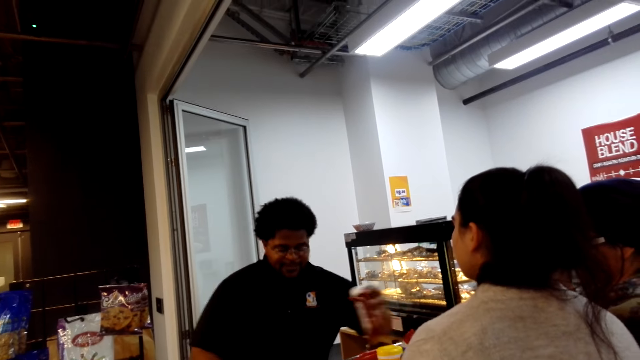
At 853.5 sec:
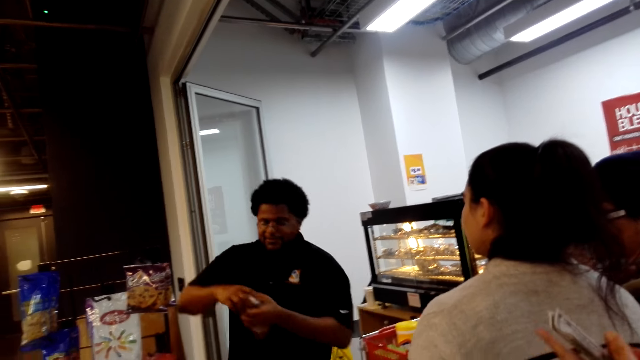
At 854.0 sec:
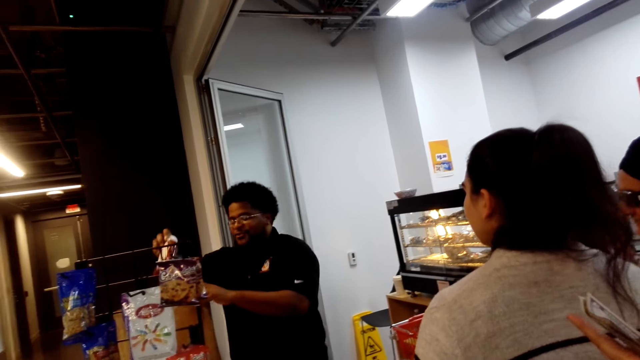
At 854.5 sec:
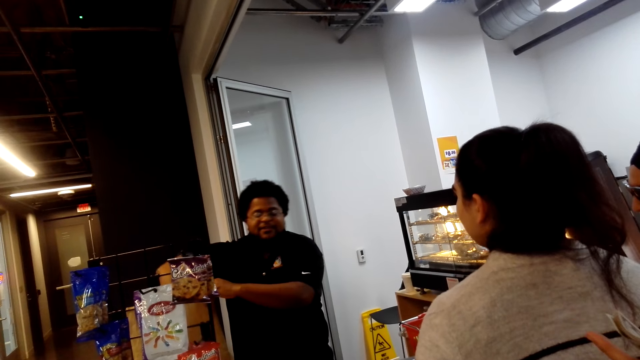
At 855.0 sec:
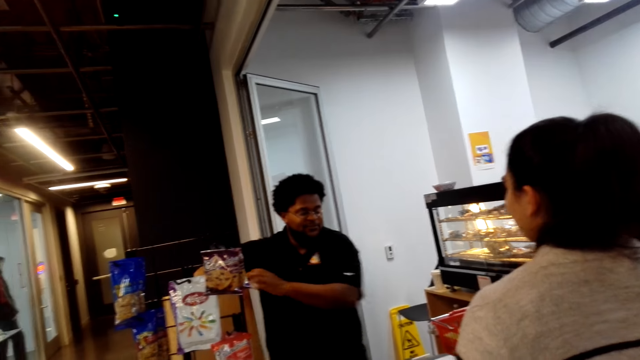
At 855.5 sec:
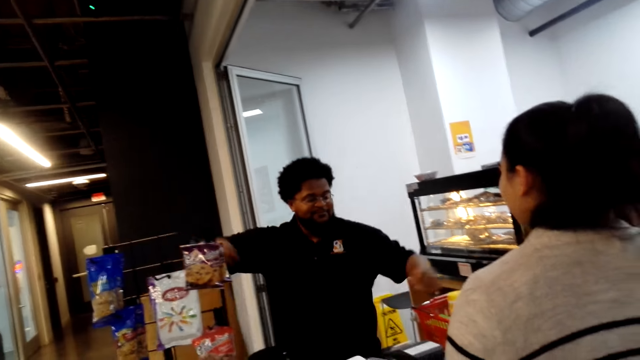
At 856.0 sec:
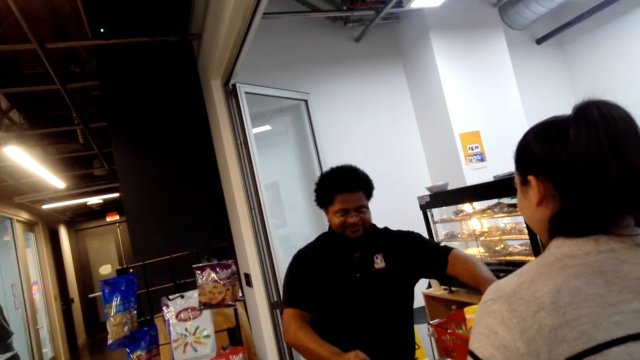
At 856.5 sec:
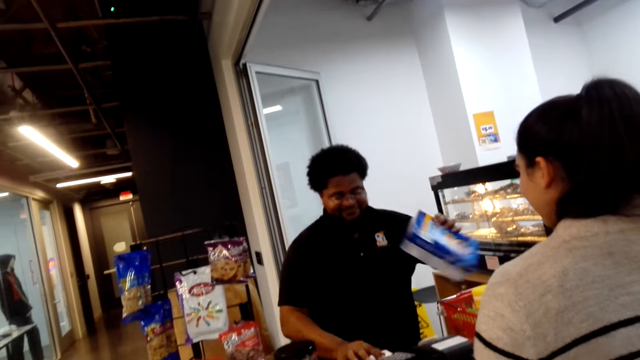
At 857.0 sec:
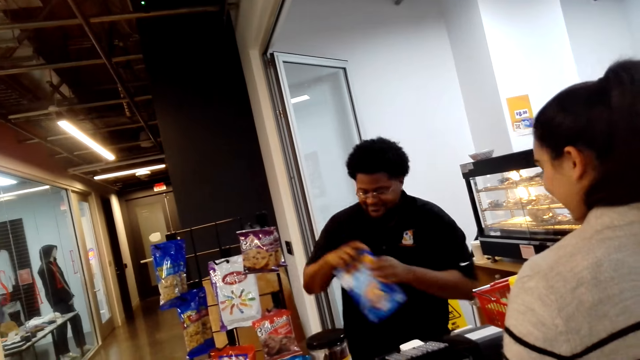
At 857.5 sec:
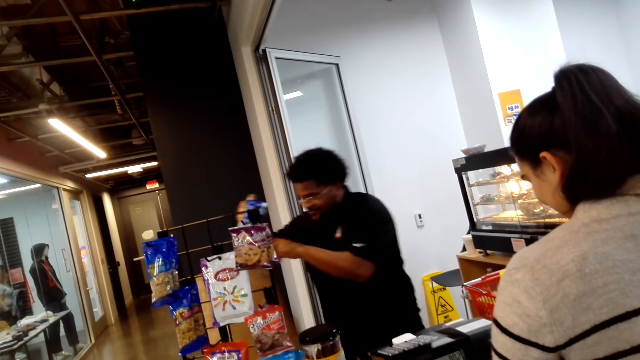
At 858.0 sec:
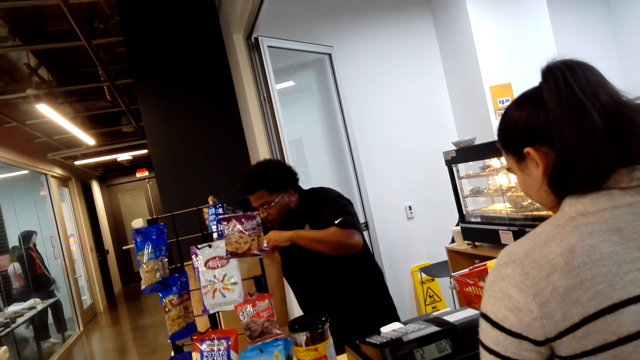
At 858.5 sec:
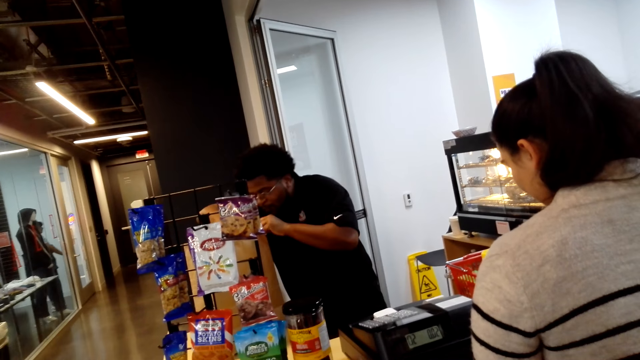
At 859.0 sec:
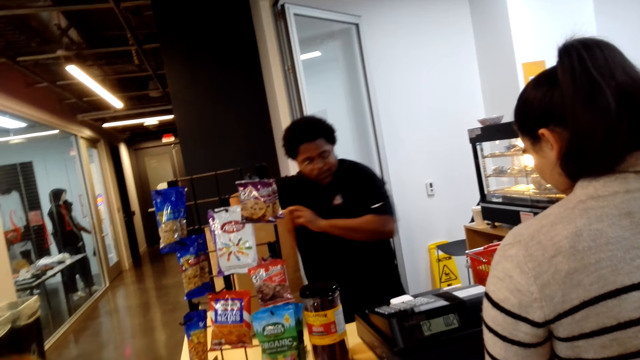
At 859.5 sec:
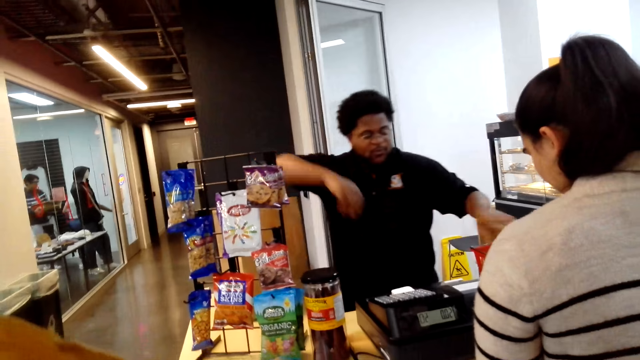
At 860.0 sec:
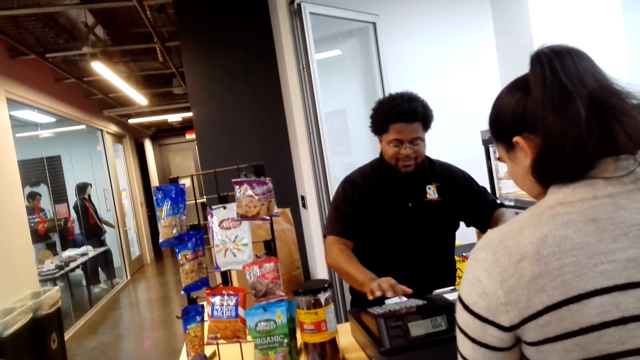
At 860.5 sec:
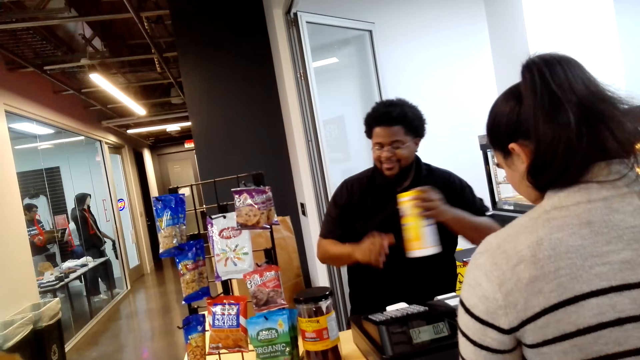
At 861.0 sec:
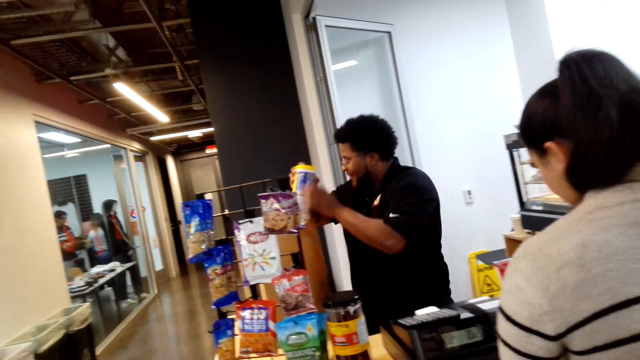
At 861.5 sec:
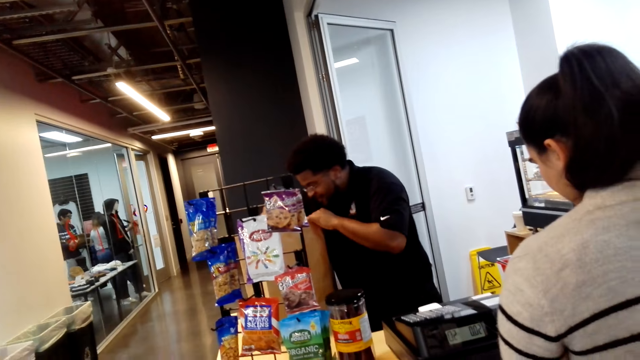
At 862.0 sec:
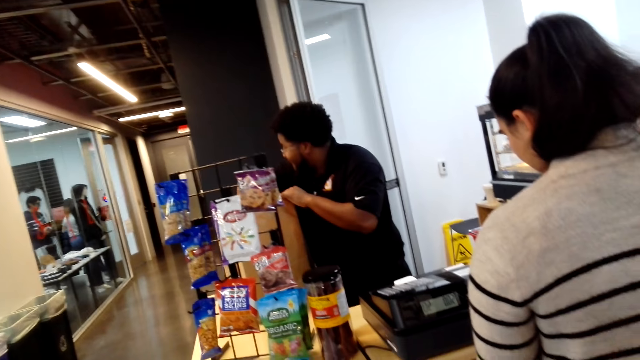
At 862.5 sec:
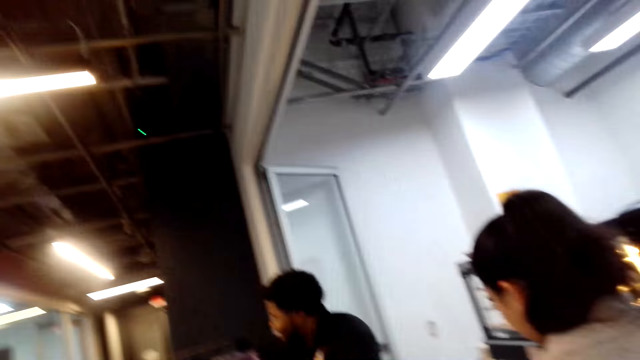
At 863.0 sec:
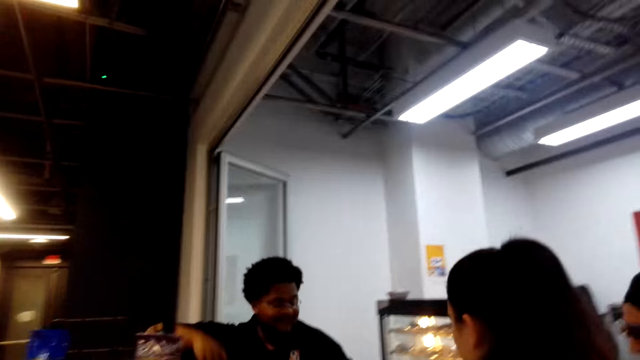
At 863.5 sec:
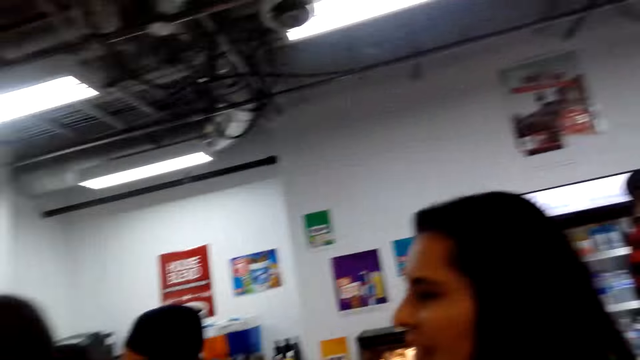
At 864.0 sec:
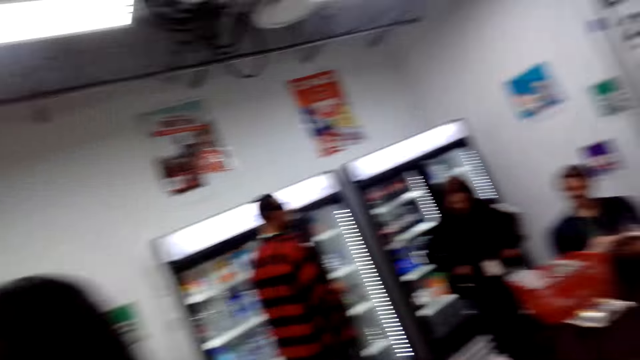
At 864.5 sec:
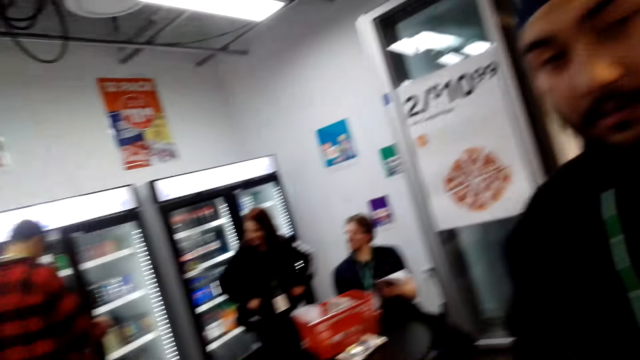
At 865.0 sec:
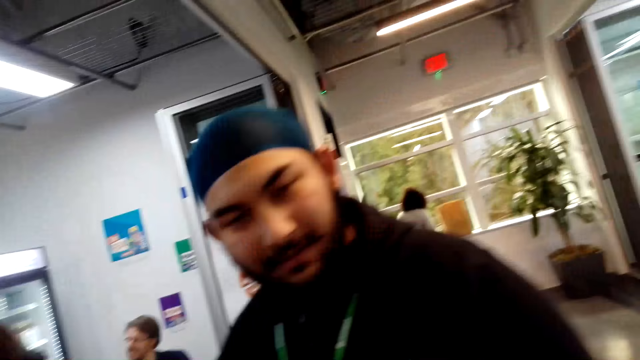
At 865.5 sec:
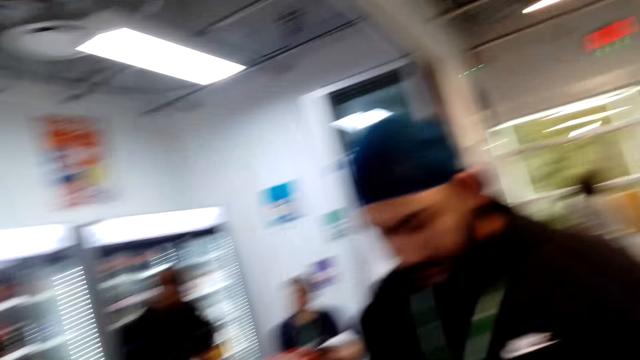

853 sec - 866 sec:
The man picks up the bottle and puts the bottle in the shopping bag. The camera wearer converses with the man. The man picks up a packet, operates the billing machine, puts the packet in the shopping bag, operates the billing machine, picks up the bottle and puts the bottle in the shopping bag. The camera wearer converses with the man. They turn back and look around the supermarket.

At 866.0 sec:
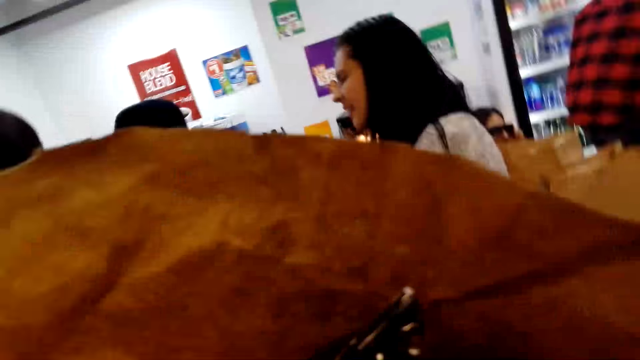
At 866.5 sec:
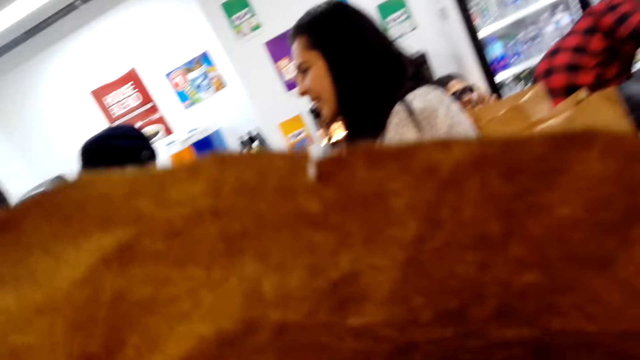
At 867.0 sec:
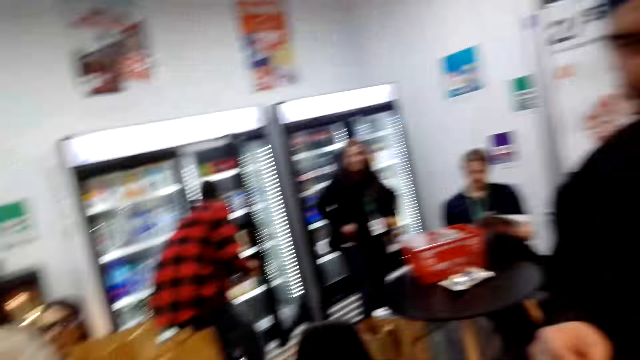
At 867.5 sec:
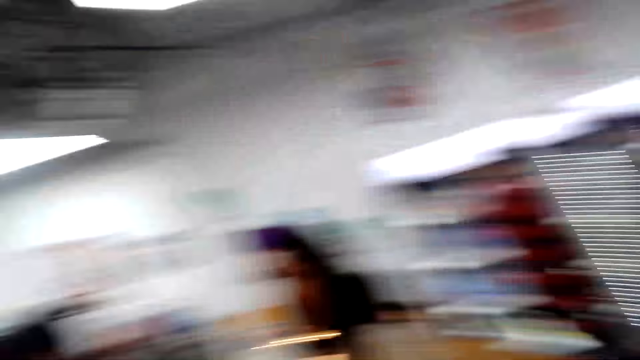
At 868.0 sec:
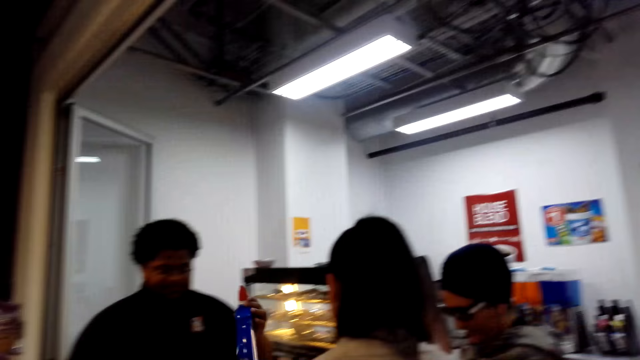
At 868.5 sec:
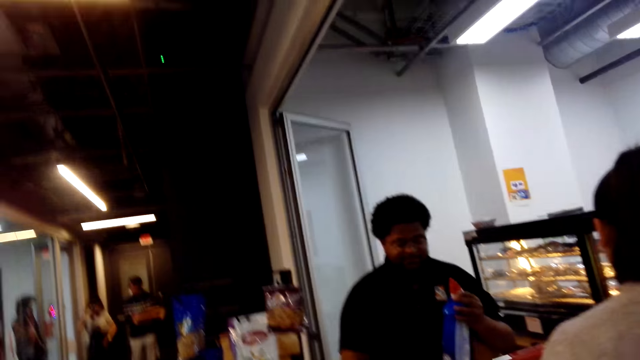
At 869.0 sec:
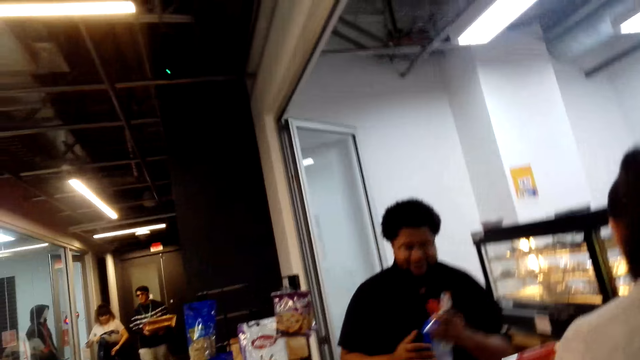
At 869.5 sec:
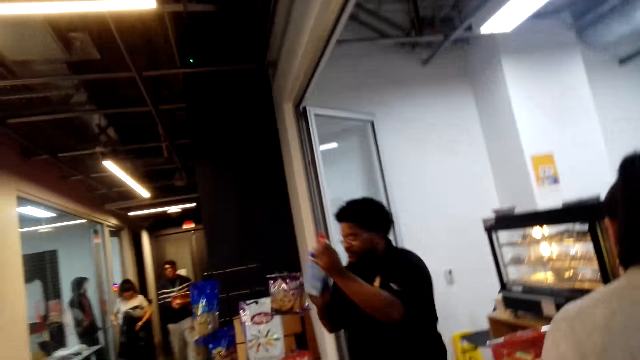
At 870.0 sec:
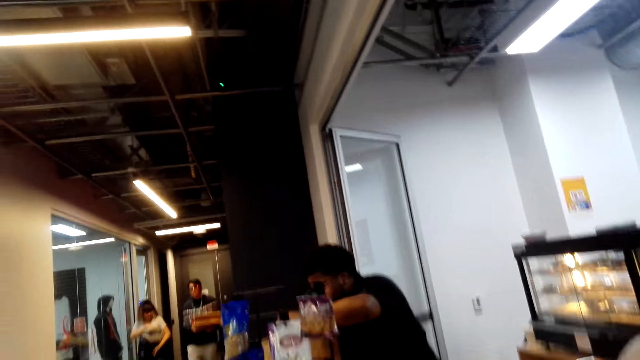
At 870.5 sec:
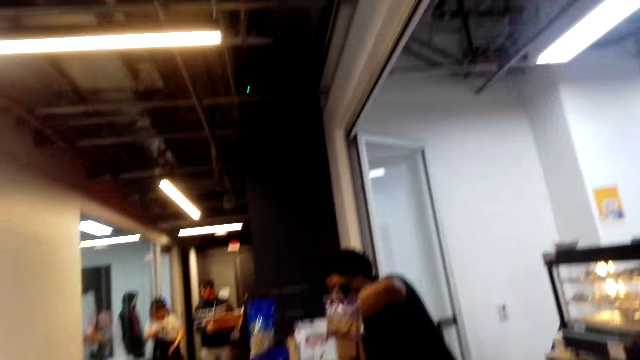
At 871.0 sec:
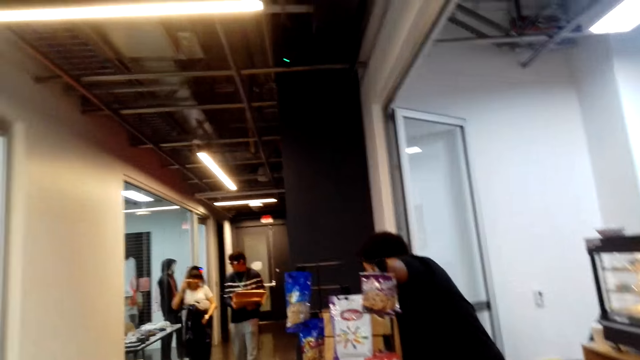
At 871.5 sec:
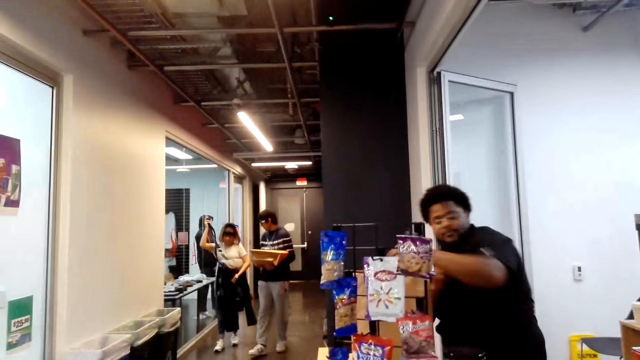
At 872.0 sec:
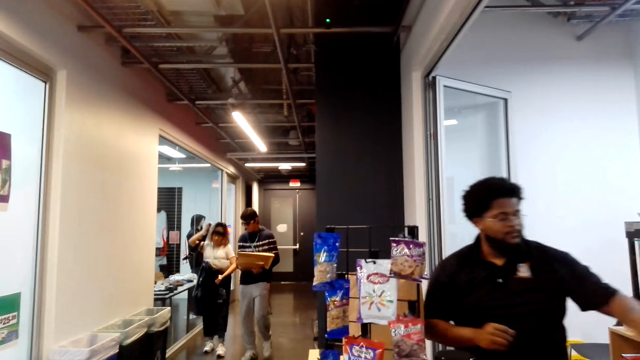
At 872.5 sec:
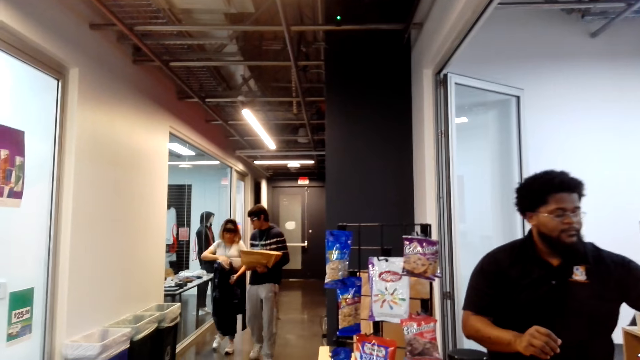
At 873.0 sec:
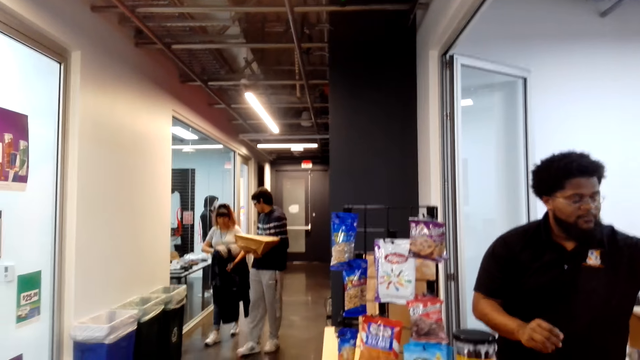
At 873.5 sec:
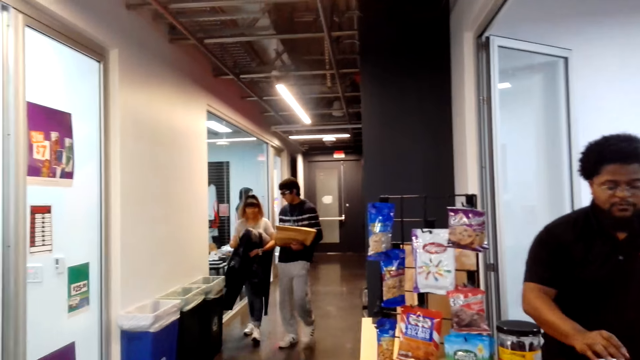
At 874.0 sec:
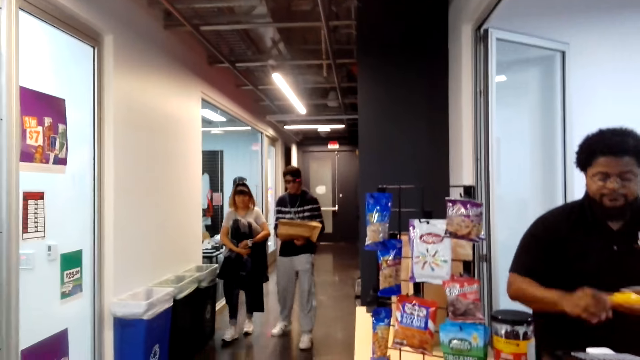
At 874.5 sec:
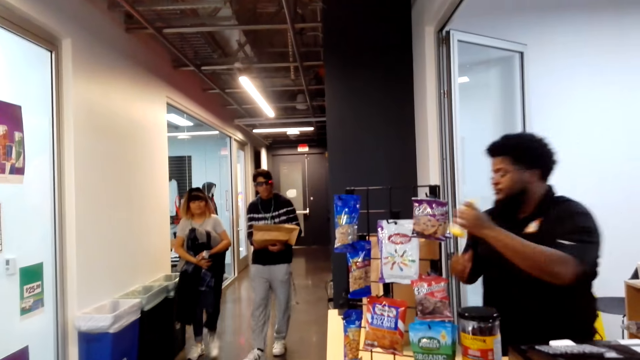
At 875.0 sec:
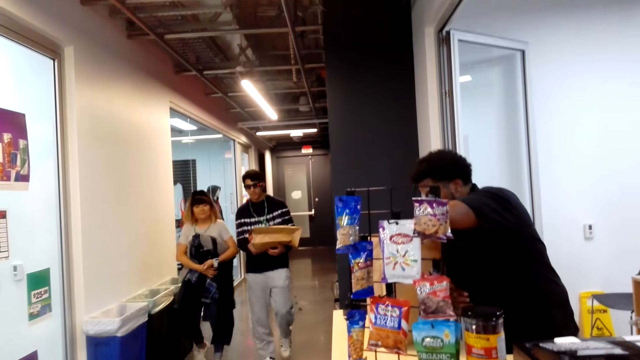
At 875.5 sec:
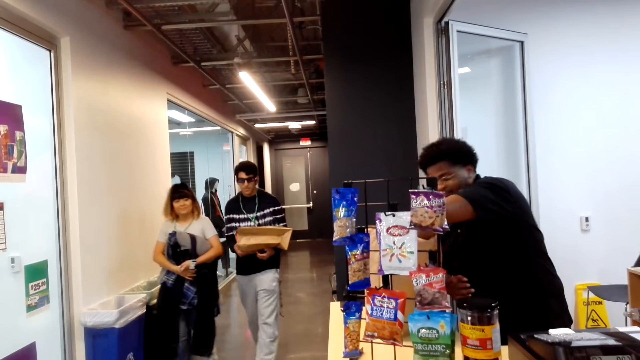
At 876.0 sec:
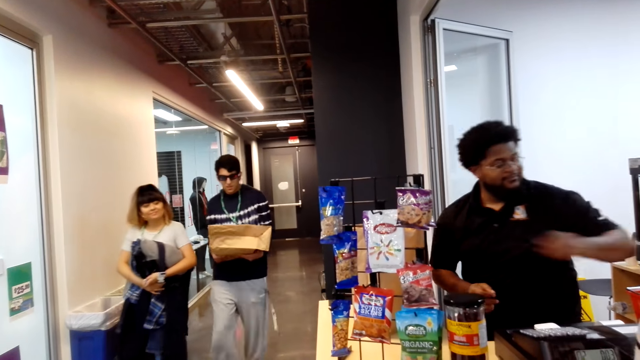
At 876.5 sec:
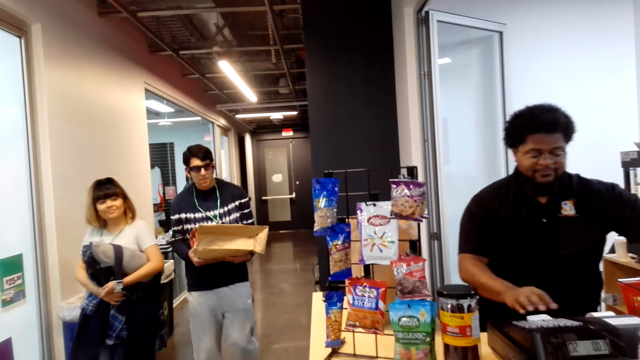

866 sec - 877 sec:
The camera wearer converses with a man. They look in the shopping bag. They turn back. The man holds a bottle. The camera wearer looks forward. The man puts the bottle in a shopping bag, operates a billing machine and puts a packet in the shopping bag.
